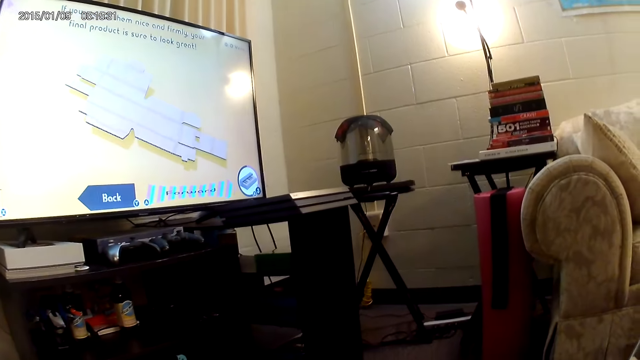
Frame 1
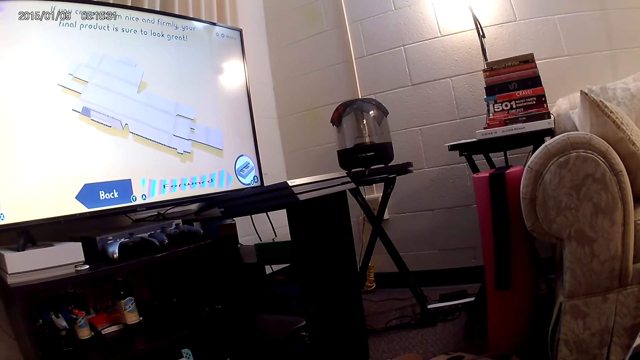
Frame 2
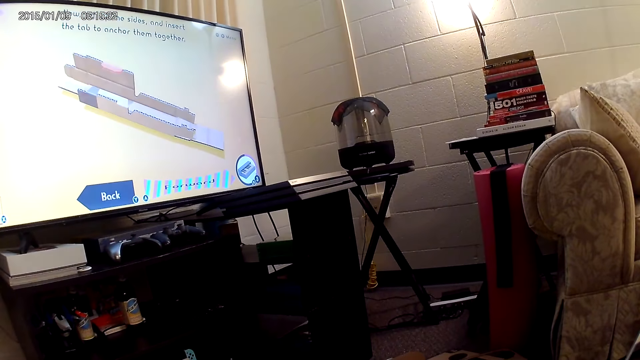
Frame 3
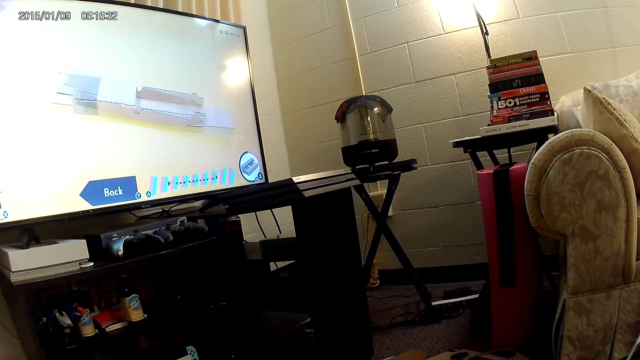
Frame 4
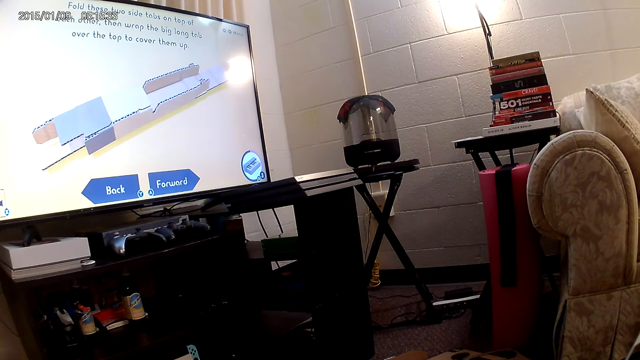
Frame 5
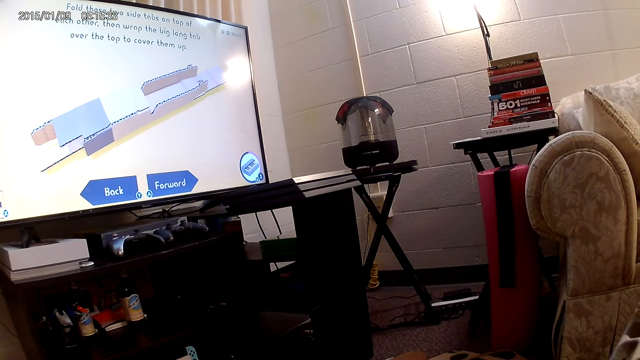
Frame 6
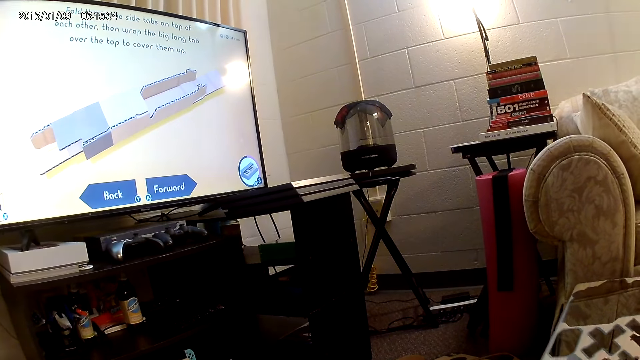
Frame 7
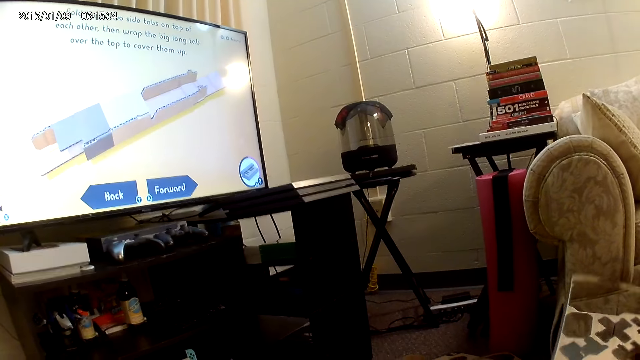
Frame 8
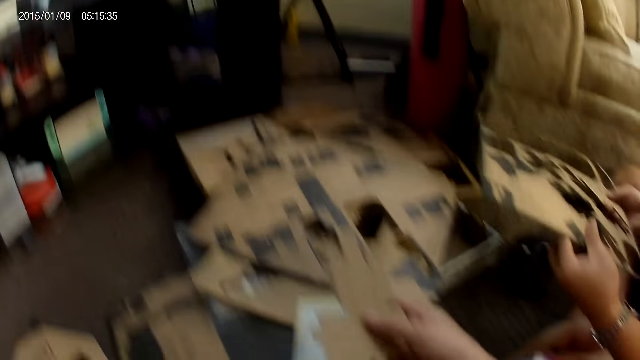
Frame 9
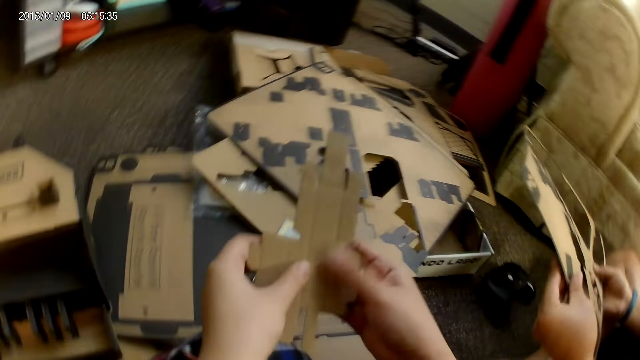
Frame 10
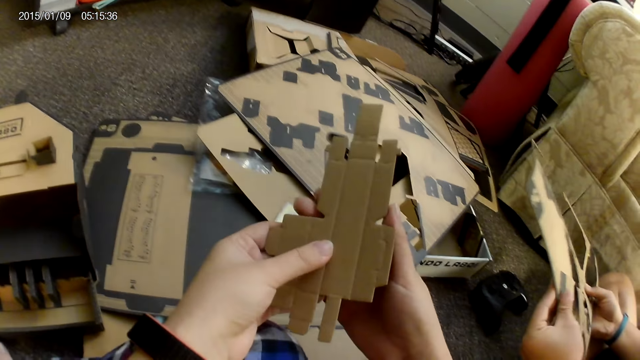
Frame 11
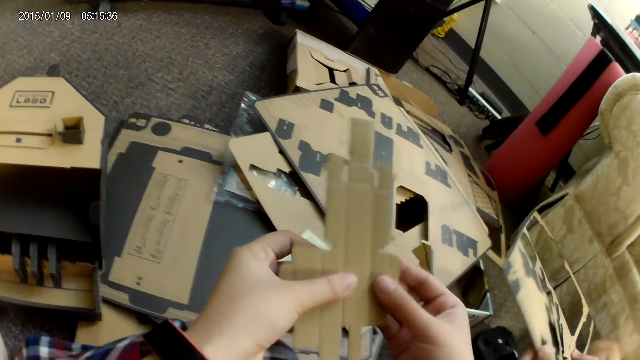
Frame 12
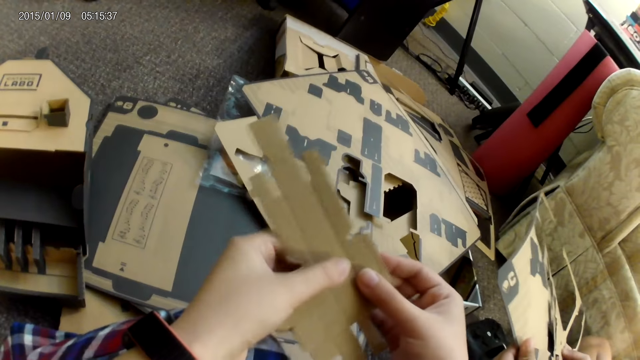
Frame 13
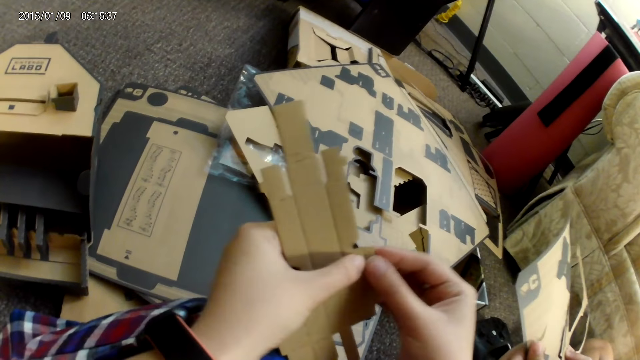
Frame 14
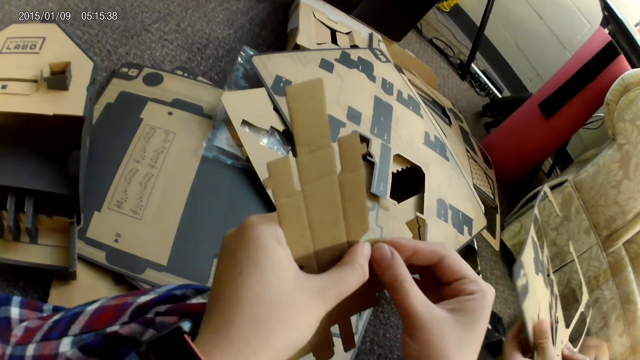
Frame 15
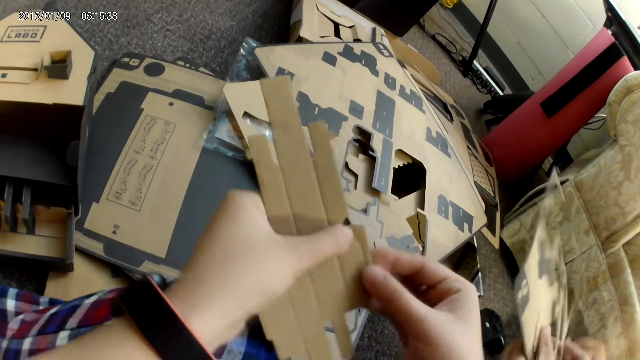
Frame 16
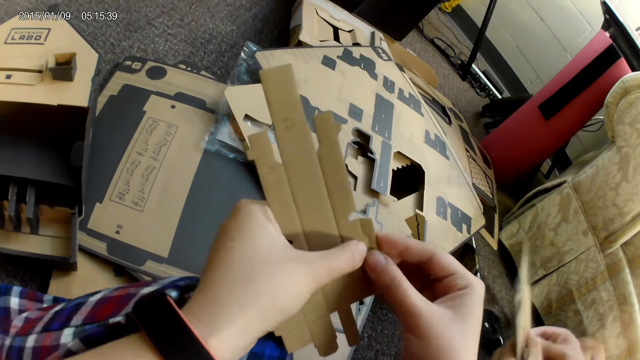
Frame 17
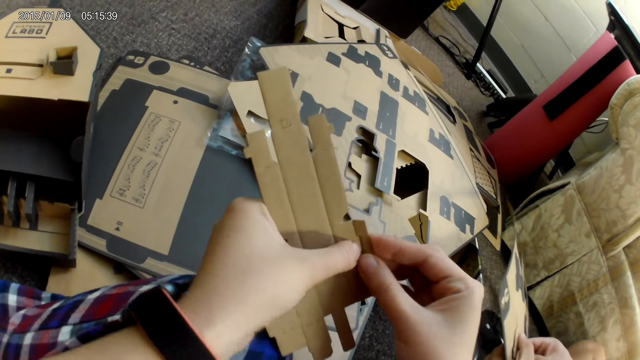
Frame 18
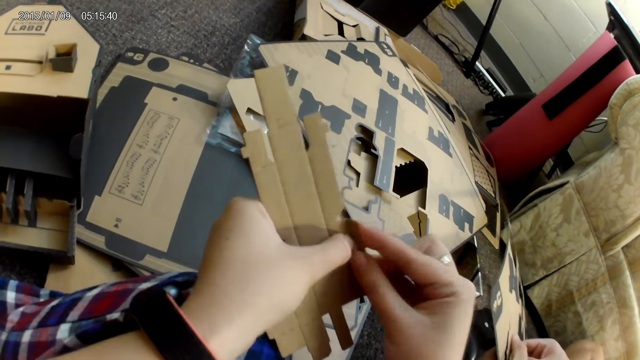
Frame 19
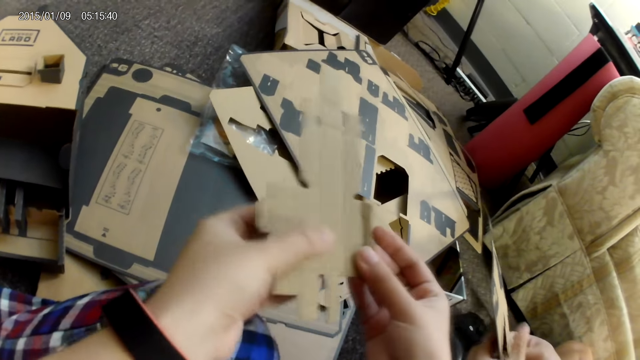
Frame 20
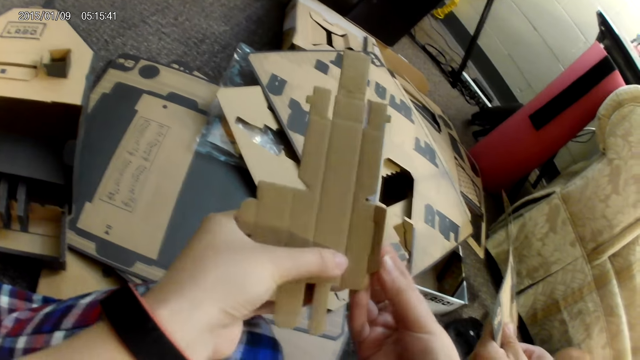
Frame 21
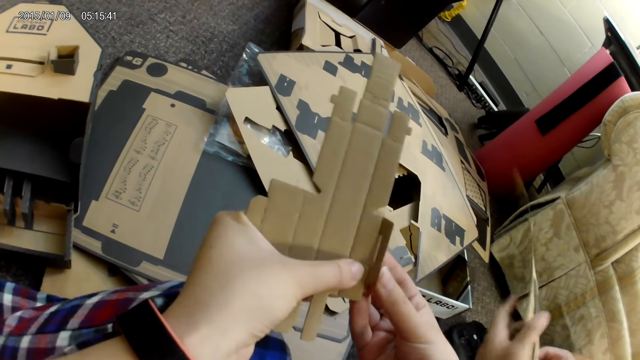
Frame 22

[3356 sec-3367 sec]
The camera wearer converses with a man. The man holds the cardboard with both hands. The camera wearer adjusts a game part with both hands. The man detaches the cardboard with his right hand.

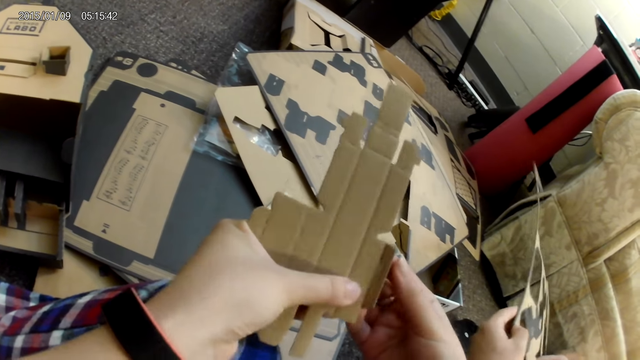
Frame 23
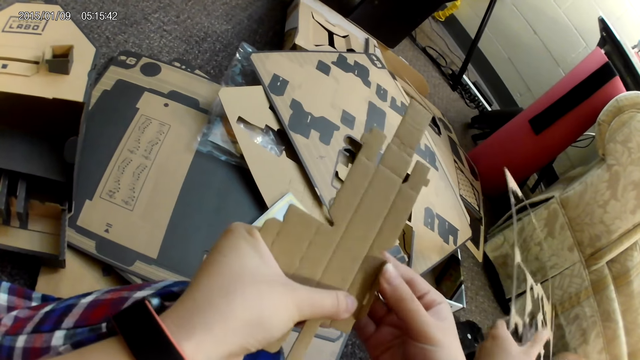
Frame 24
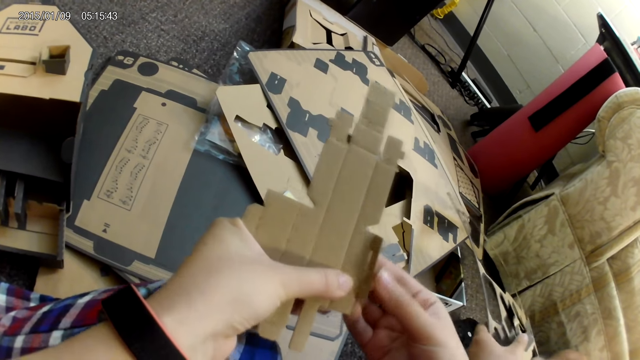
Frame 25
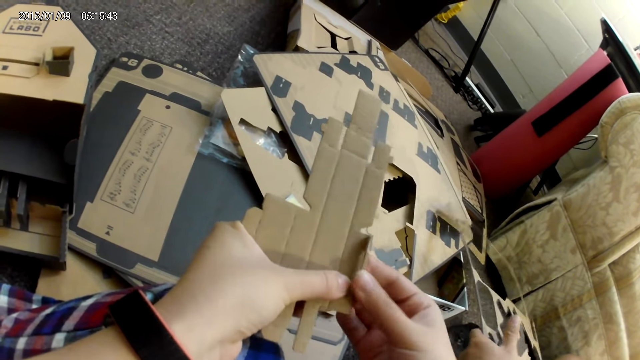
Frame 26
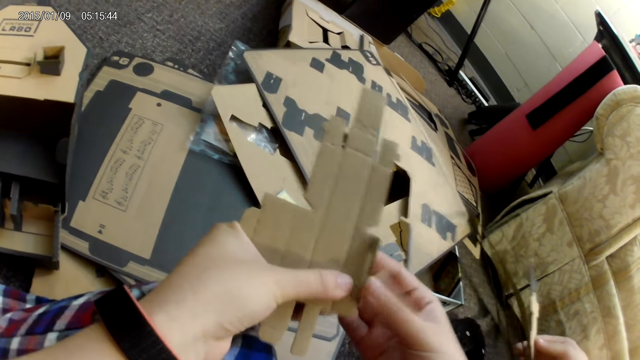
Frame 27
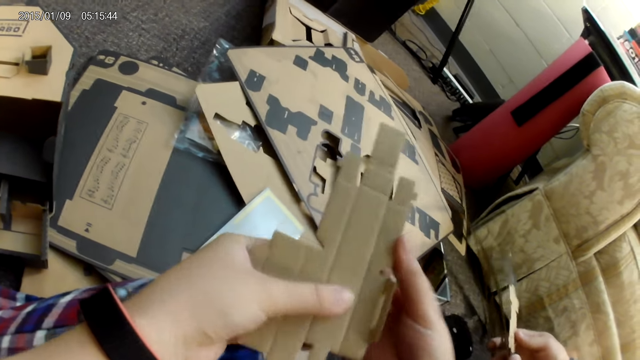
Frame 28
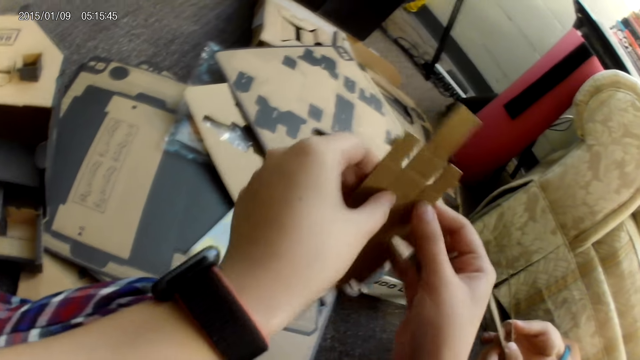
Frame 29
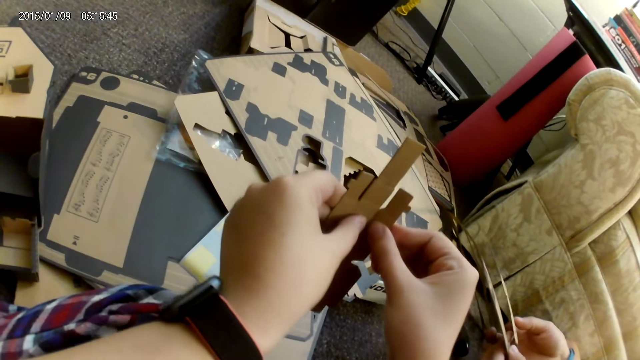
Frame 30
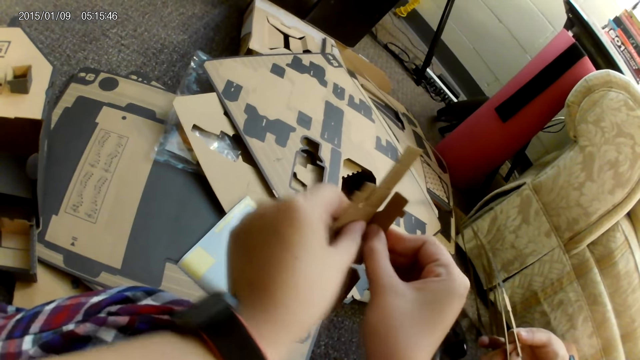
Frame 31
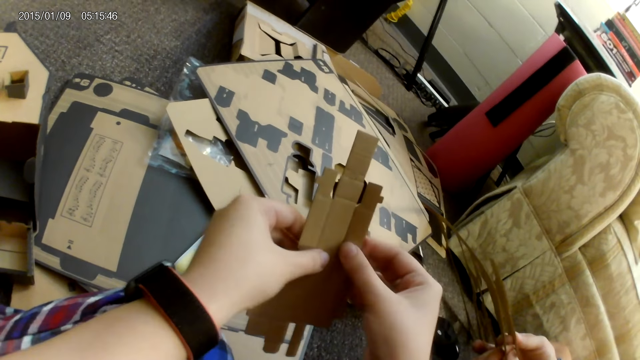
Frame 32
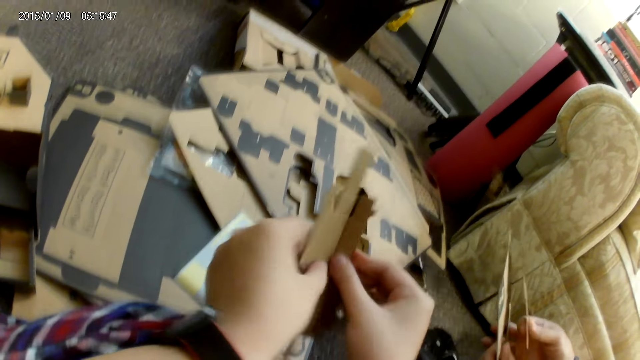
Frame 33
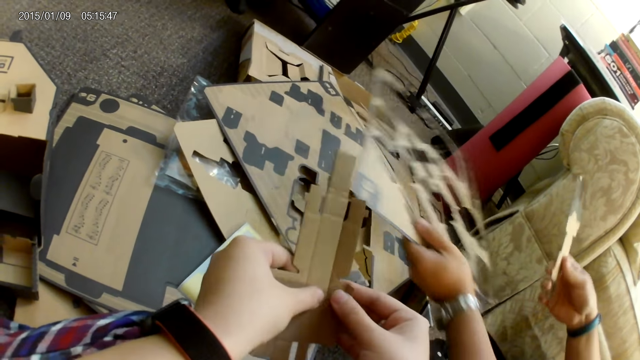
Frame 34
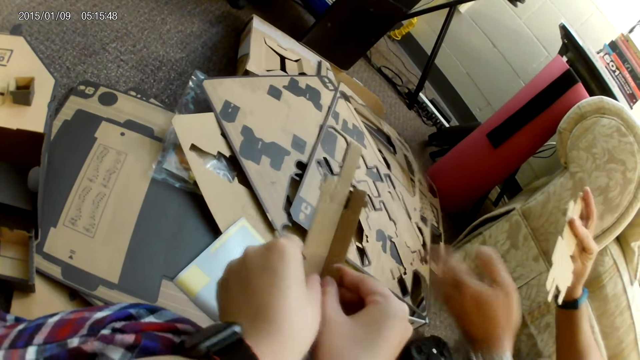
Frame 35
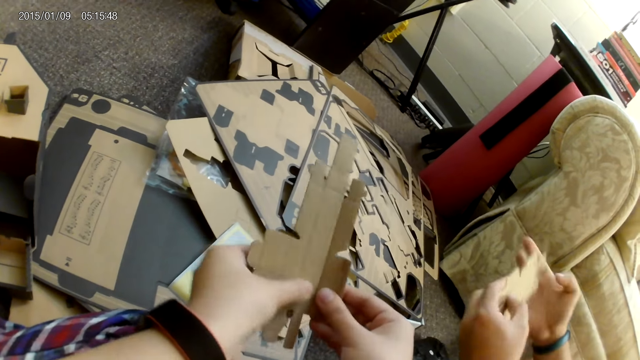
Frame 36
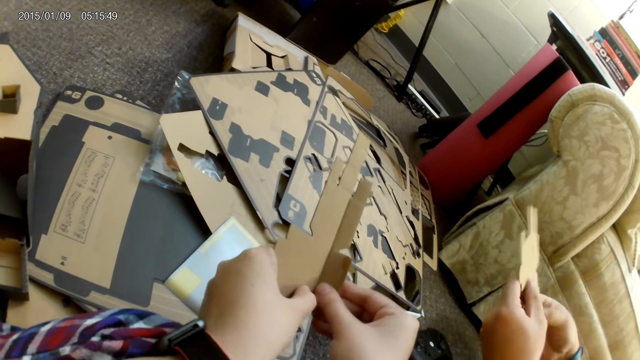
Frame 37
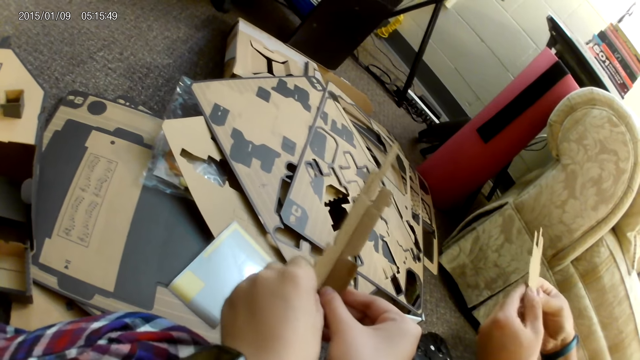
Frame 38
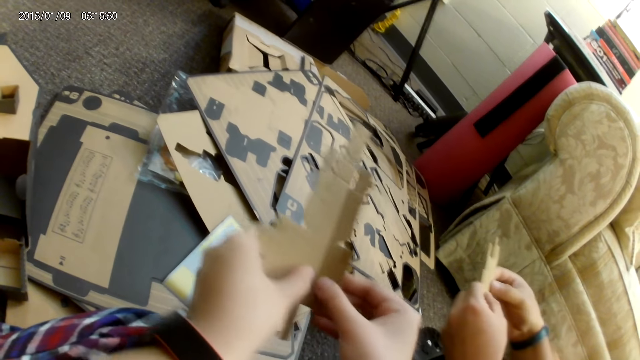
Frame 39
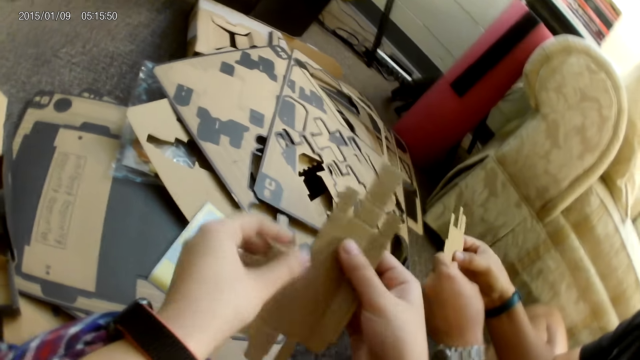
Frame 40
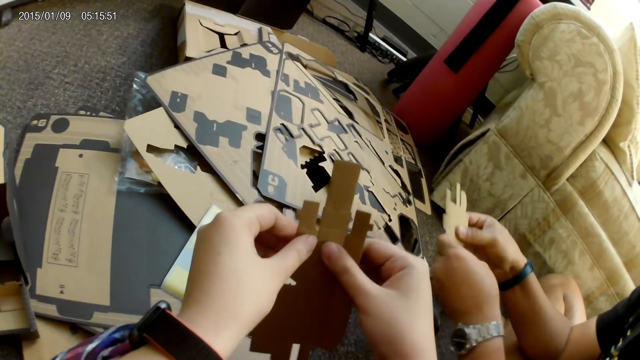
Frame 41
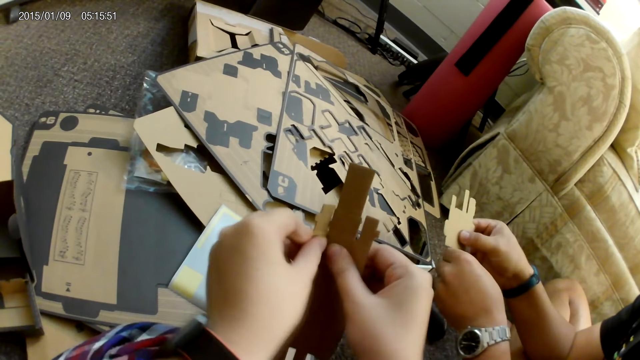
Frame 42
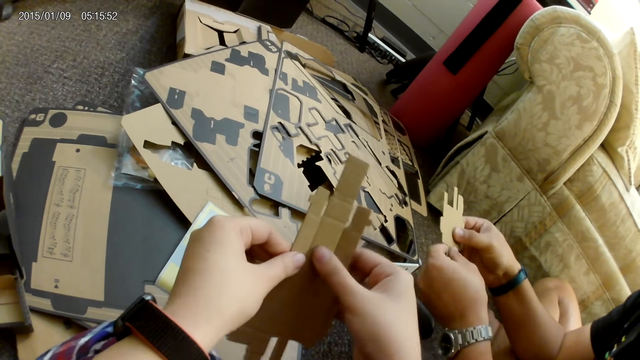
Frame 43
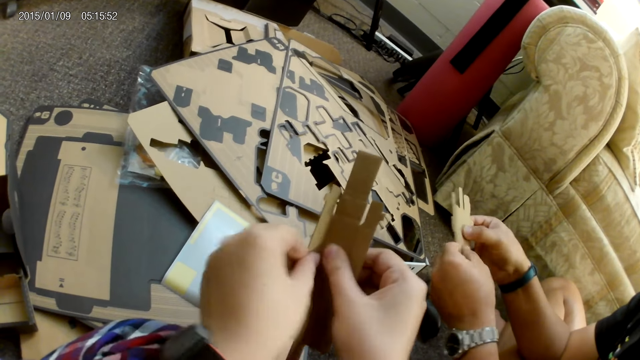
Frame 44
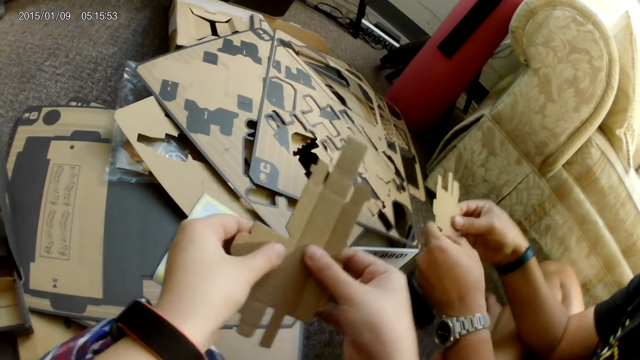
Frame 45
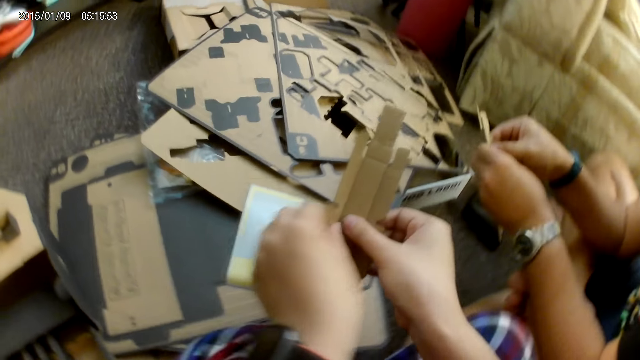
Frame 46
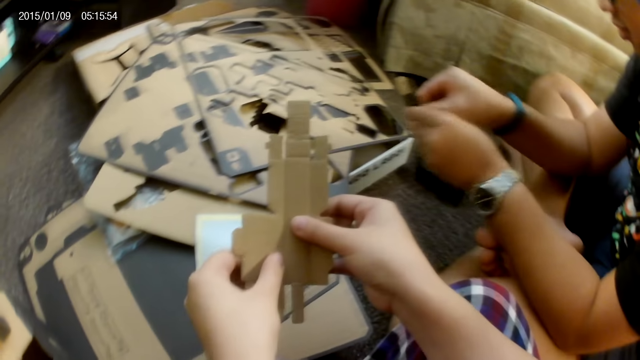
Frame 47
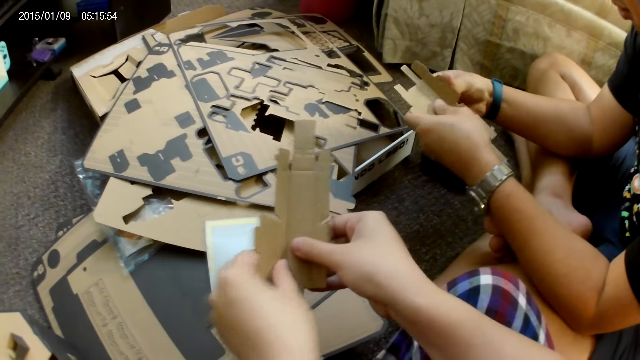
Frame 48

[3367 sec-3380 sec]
A man removes a piece of cardboard from the cardboard with his right hand. The man drops a cardboard on a stack of cardboards on the floor with his left hand. The man holds the cardboard with both hands and adjusts the cardboard with both hands.
